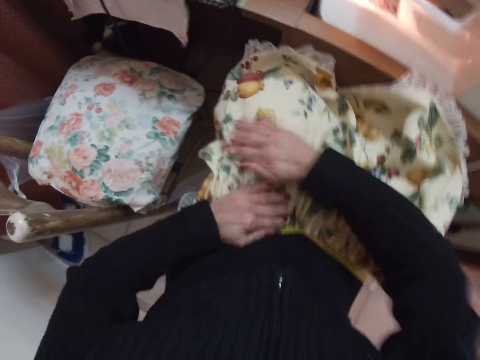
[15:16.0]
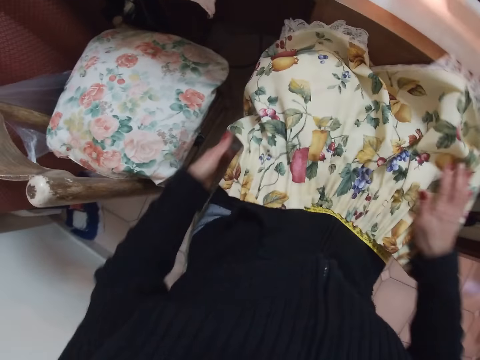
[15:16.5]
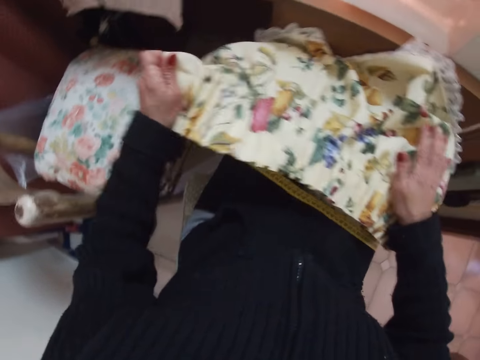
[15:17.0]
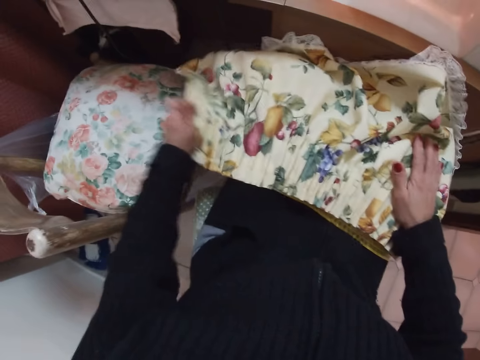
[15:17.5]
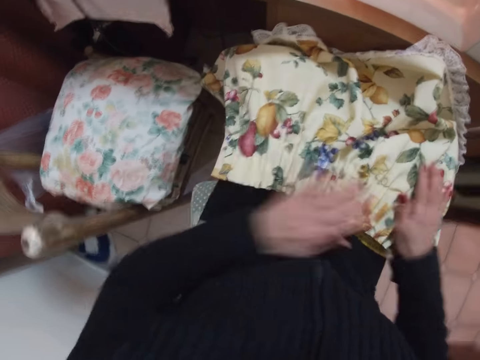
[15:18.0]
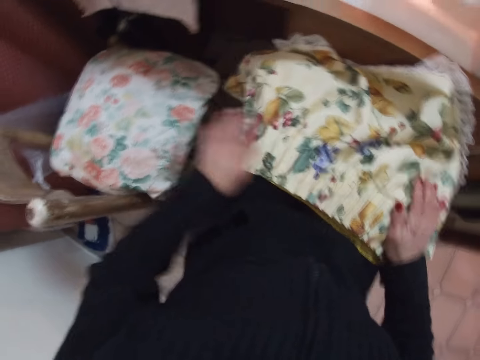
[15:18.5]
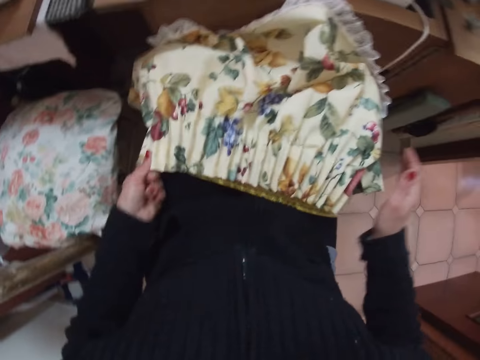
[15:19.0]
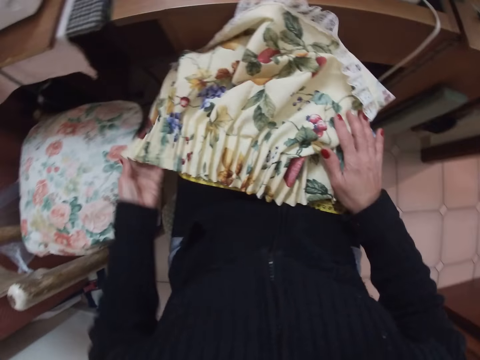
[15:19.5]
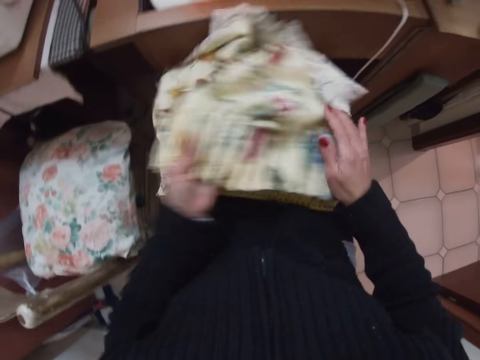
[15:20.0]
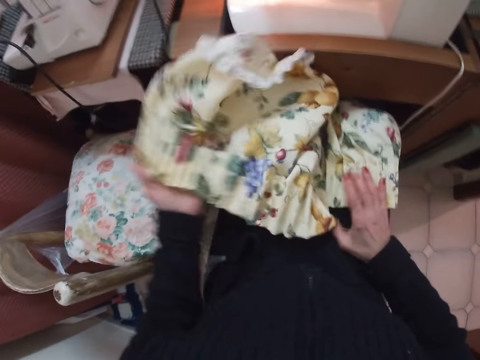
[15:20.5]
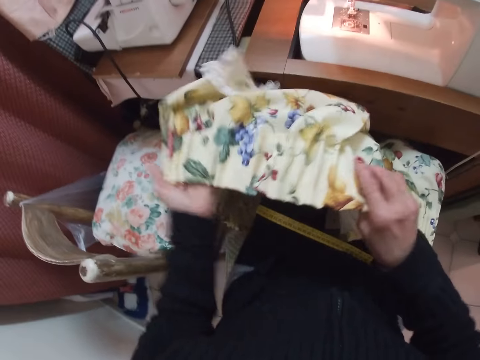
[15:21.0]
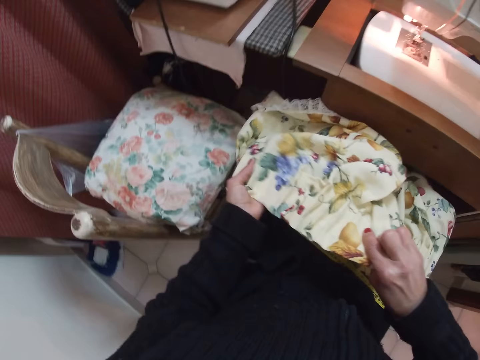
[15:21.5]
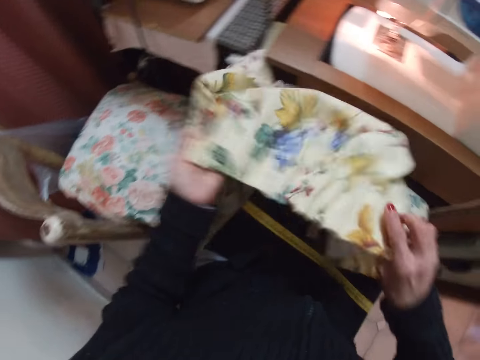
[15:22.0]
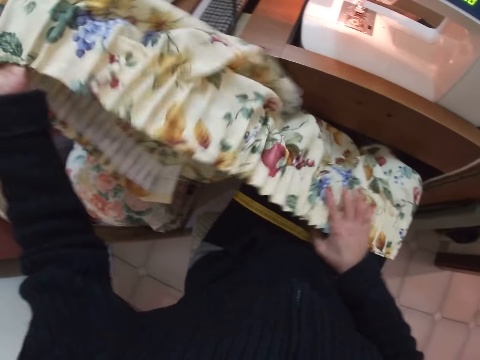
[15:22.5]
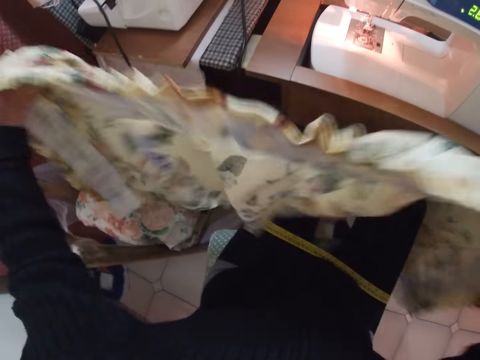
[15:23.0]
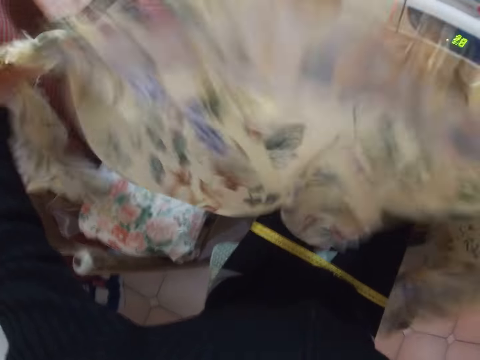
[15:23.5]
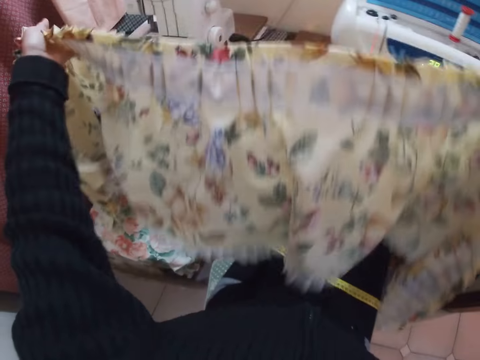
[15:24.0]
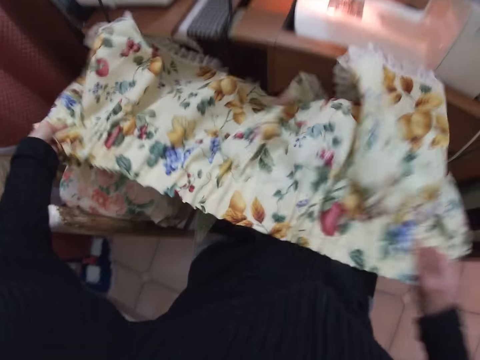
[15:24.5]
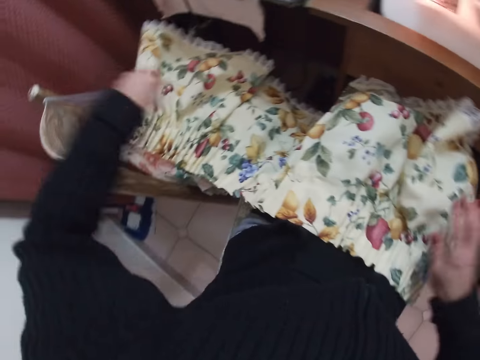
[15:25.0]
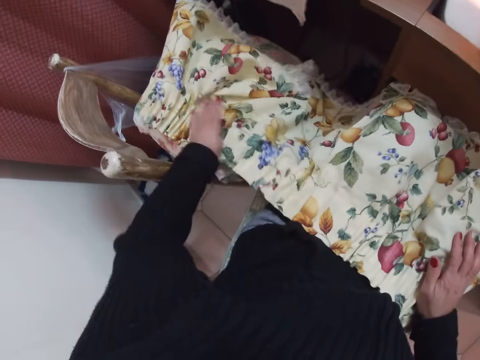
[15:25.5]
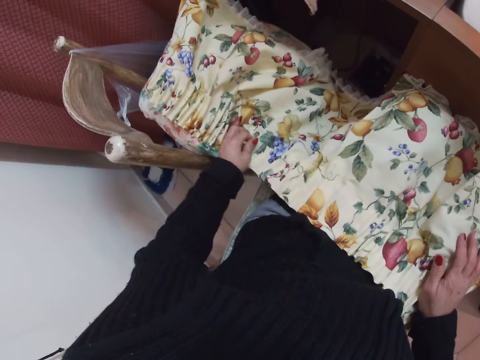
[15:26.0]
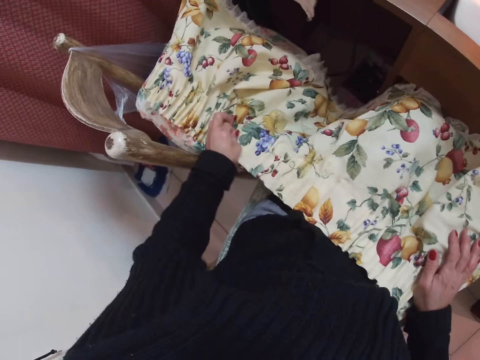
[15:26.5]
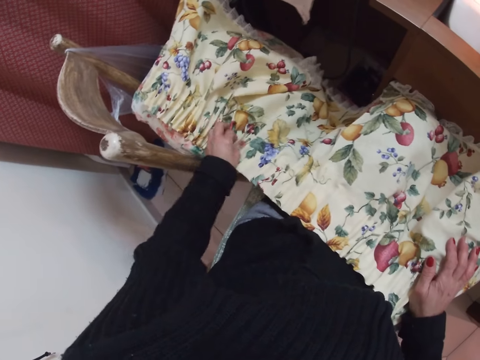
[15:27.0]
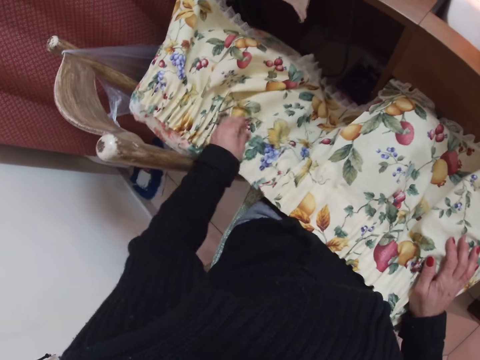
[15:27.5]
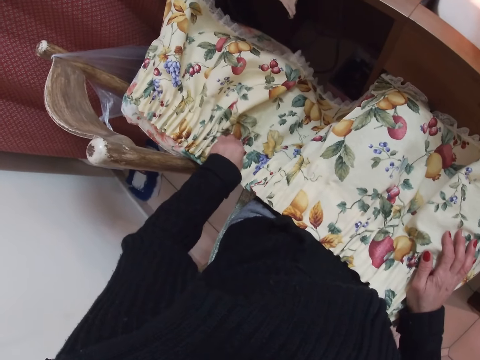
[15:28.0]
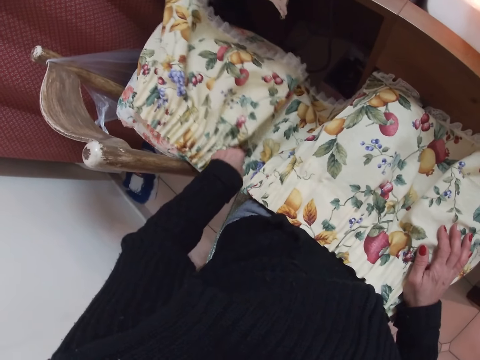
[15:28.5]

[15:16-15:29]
The camera wearer shakes the fabric or cloth. She lifts the cloth. She places the fabric on her thighs. She straightens the pleating of the fabric with her left hand.

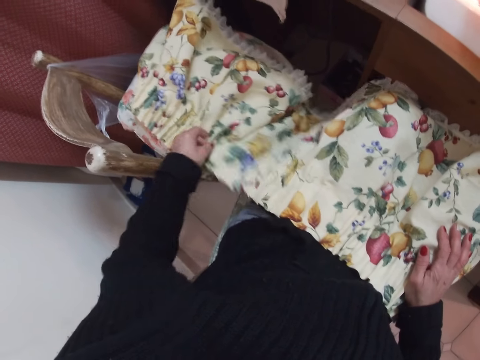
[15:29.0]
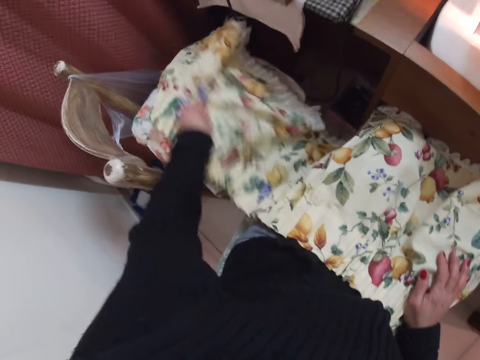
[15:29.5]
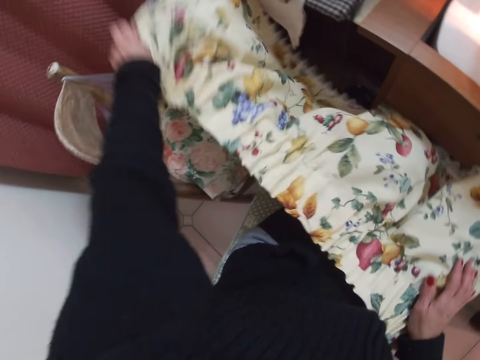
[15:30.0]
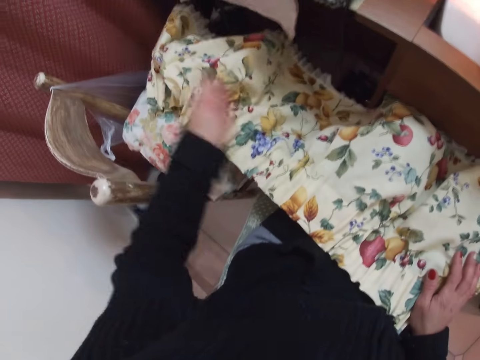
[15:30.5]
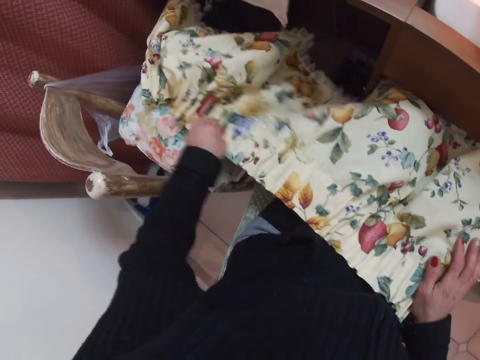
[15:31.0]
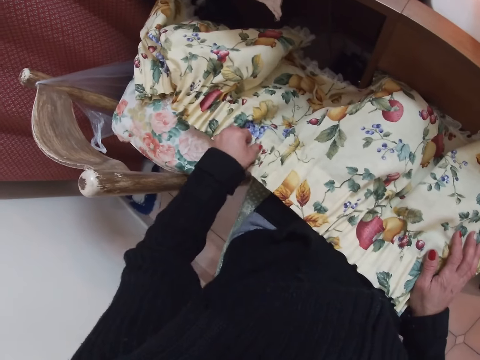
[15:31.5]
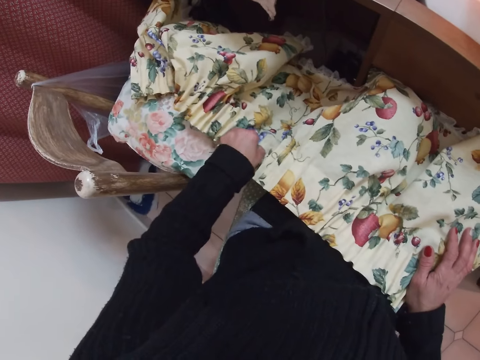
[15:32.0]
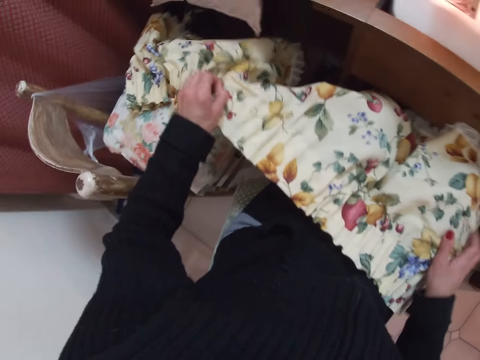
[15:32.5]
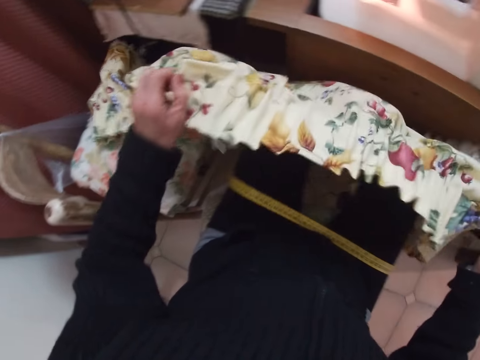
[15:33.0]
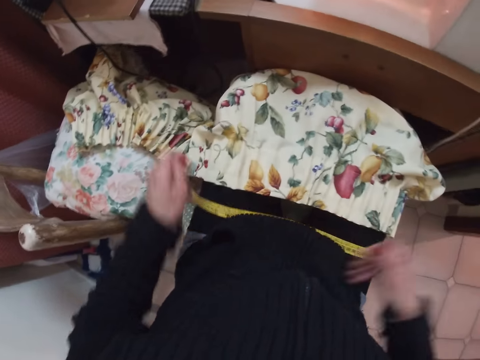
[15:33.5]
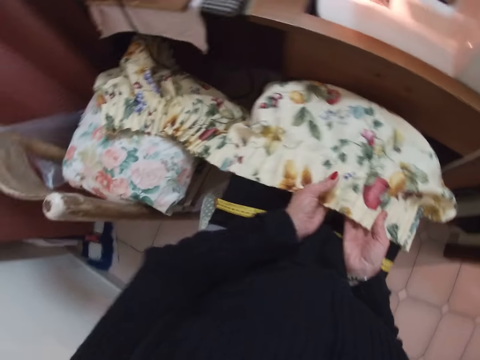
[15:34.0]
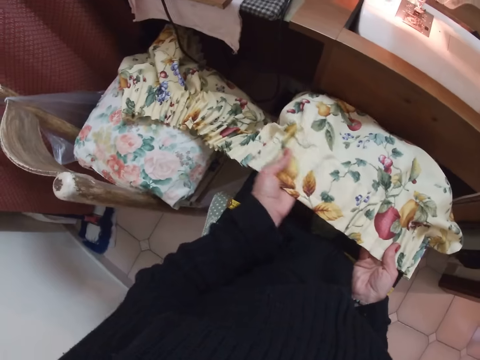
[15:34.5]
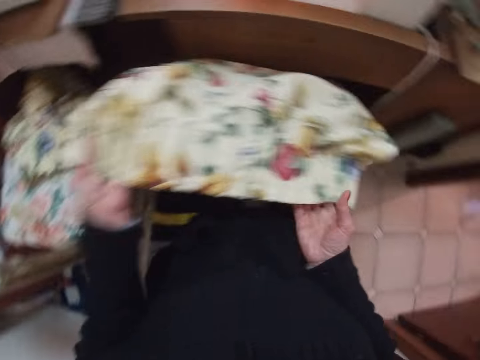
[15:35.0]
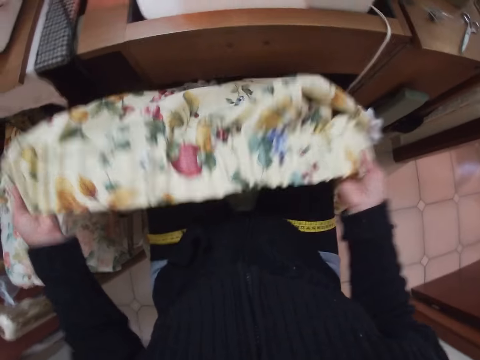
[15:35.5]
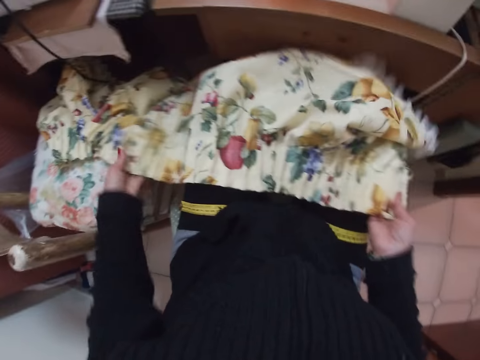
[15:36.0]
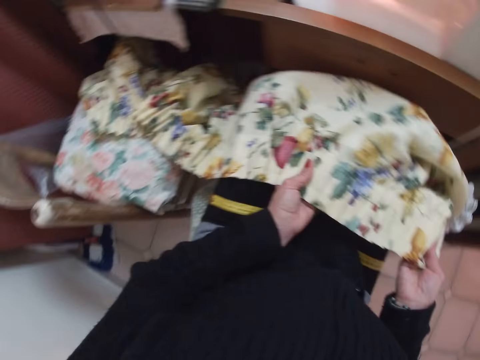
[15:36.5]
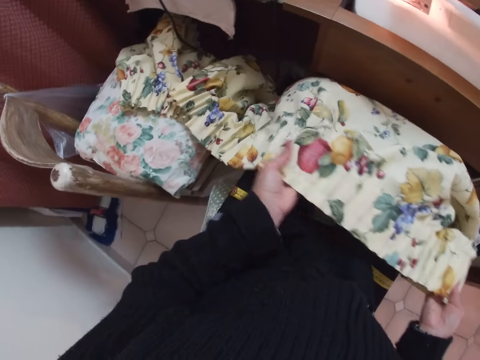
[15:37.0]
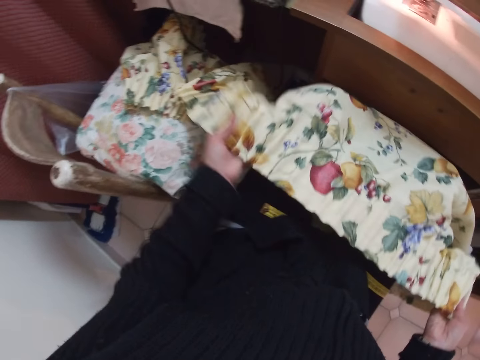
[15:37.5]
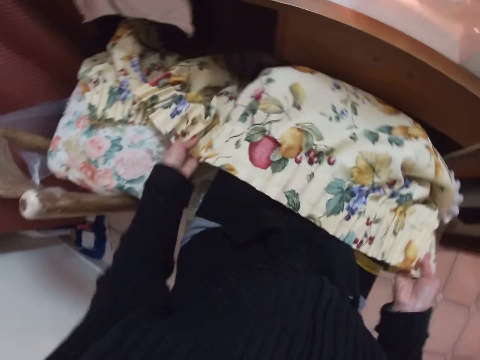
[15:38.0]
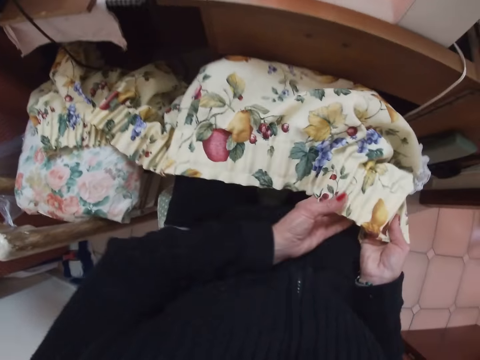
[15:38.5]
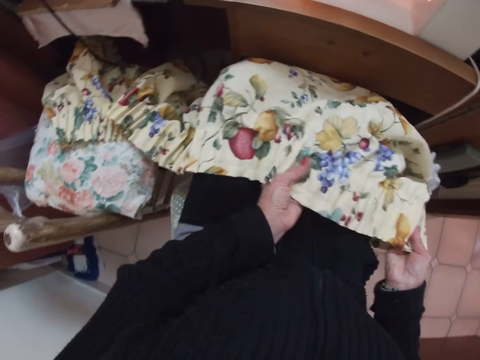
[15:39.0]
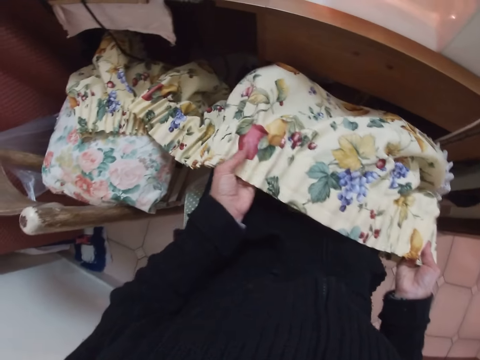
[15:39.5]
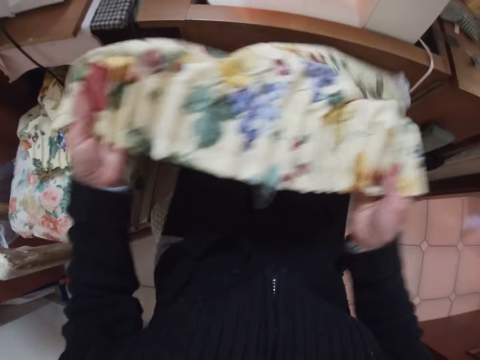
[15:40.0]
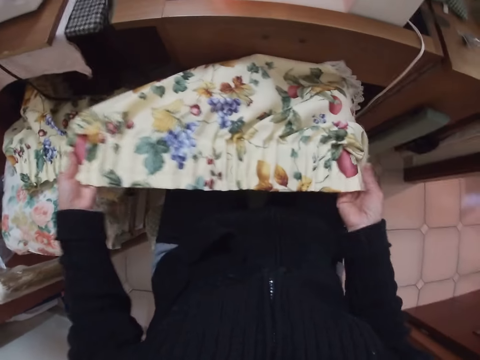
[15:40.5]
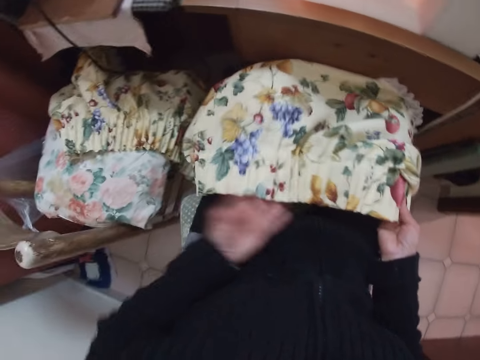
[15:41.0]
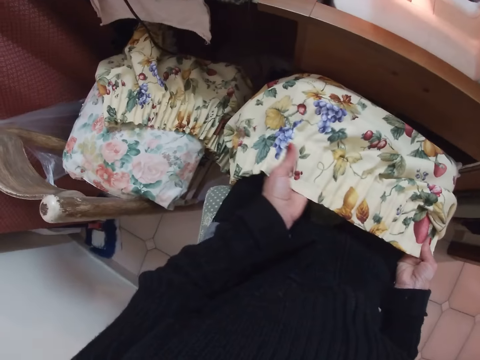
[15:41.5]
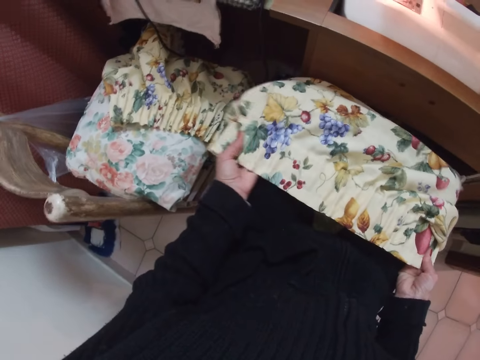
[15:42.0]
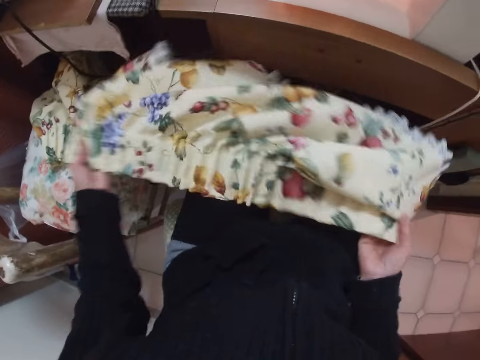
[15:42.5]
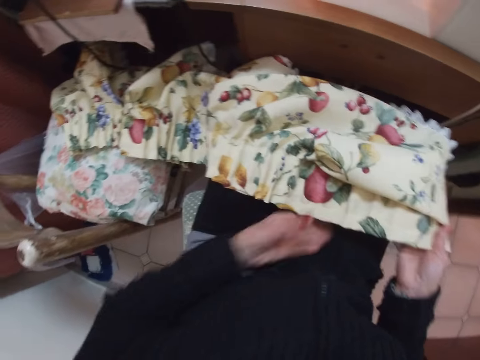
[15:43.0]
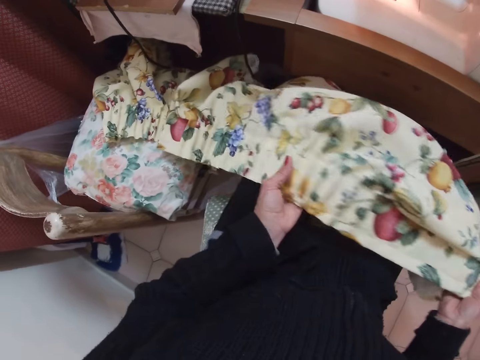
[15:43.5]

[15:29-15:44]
The camera wearer adjusts the cloth or fabric. She straightens out the fabric with both hands.
